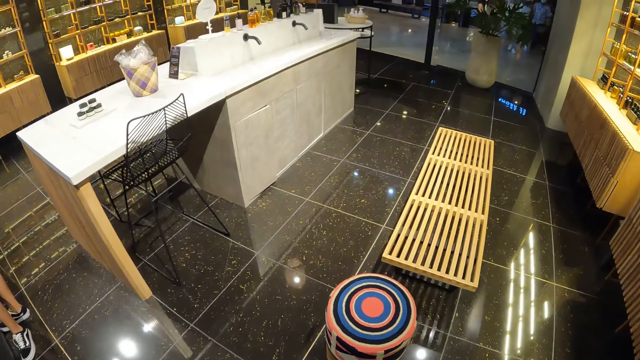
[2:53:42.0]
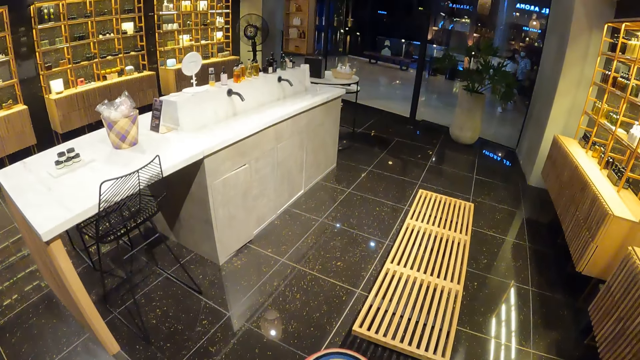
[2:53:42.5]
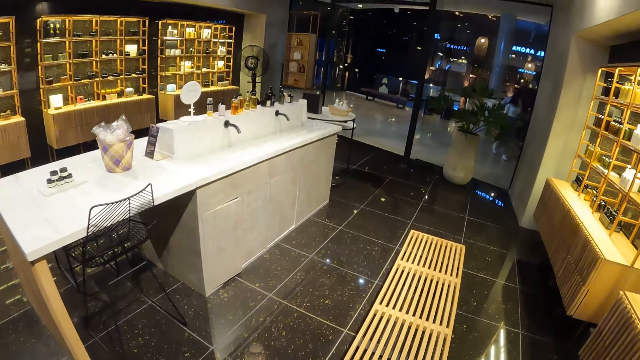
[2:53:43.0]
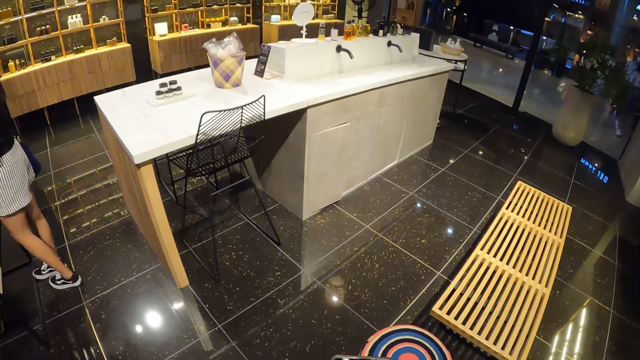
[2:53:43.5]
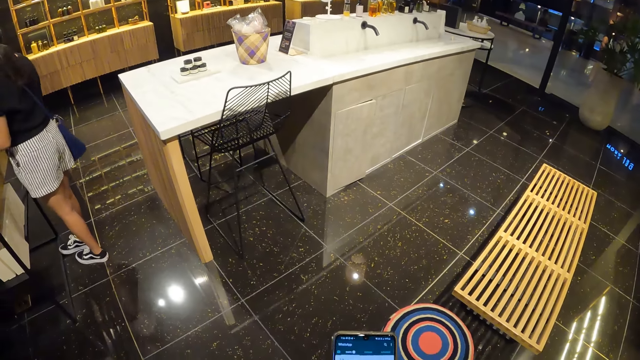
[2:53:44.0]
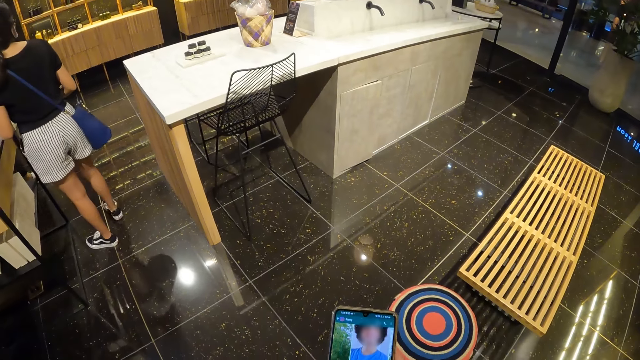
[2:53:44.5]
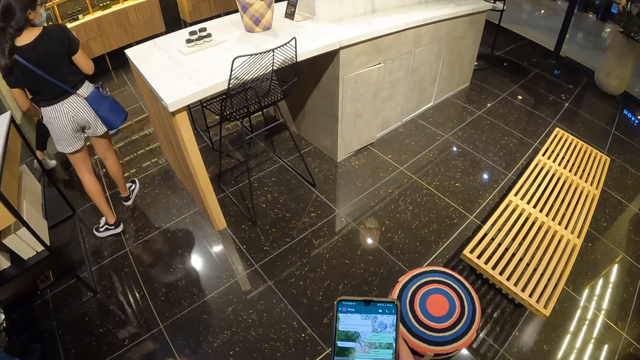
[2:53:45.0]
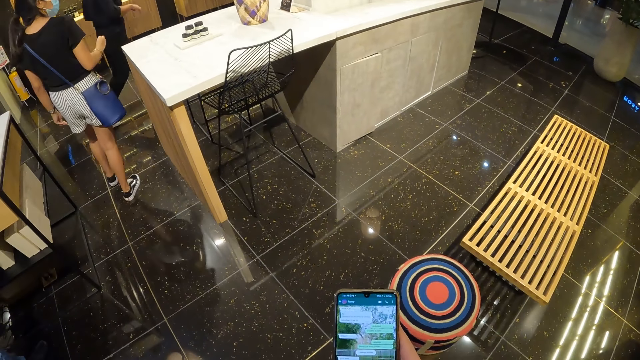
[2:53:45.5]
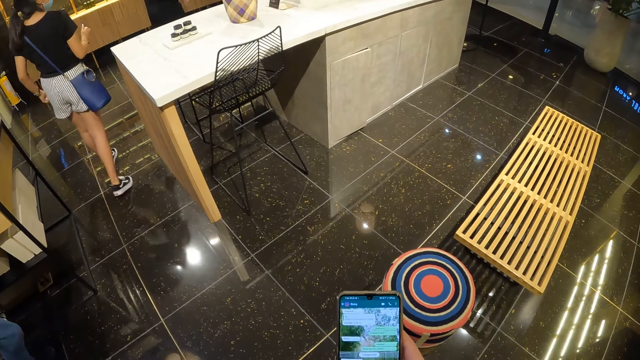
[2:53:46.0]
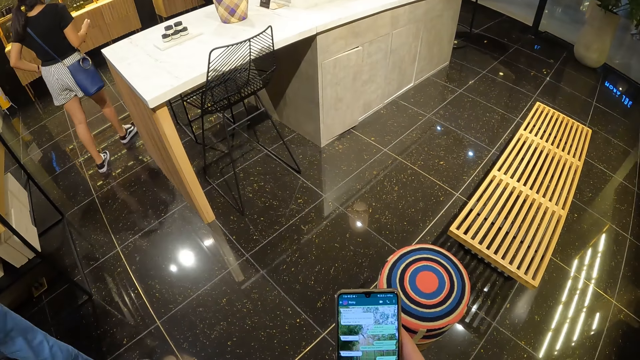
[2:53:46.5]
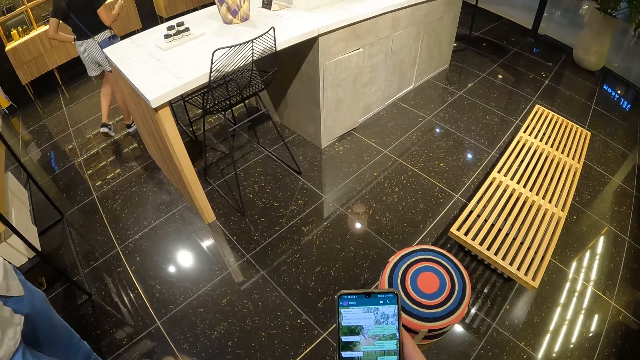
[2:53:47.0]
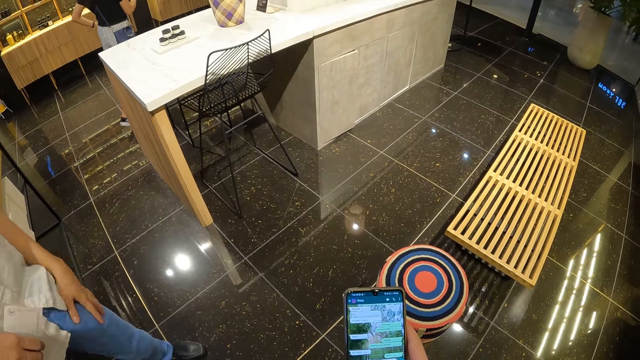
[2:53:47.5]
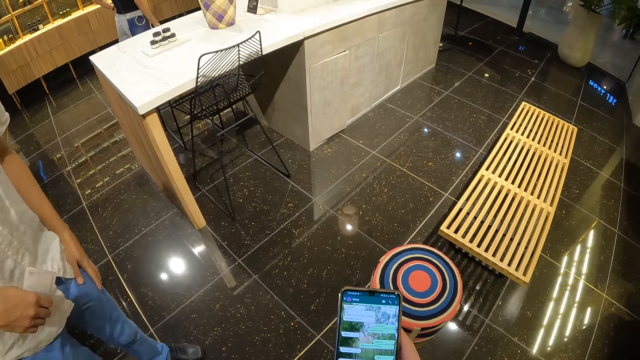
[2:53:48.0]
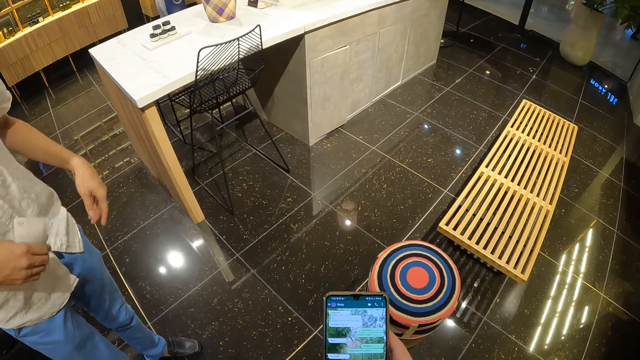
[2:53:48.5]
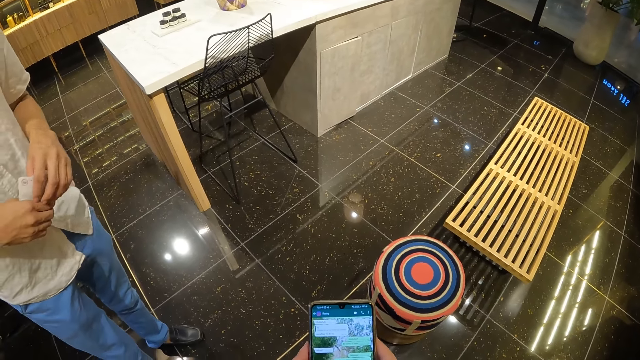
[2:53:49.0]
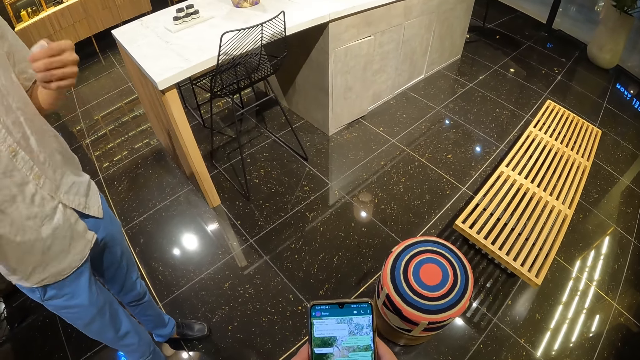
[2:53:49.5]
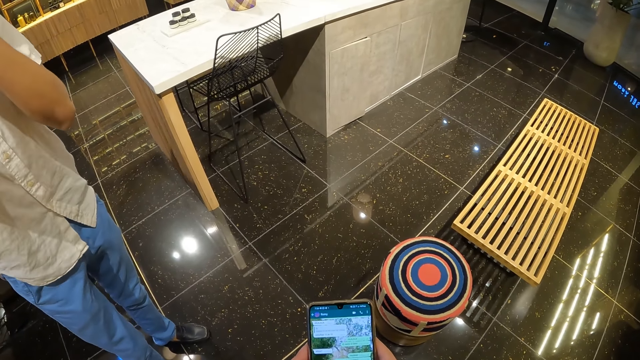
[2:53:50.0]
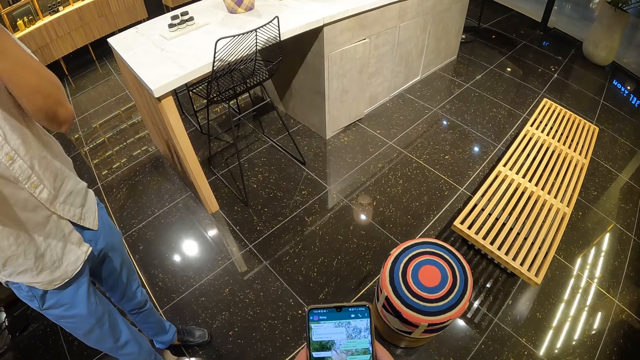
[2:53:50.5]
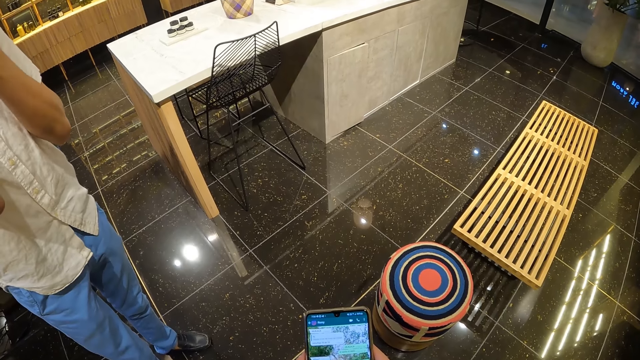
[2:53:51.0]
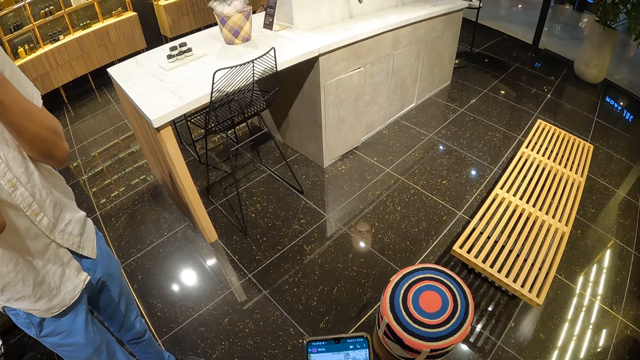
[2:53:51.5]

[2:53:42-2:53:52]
The camera wearer walks around. They use the phone. A man touches his pocket with his left hand. He passes money from his right hand to his left hand.

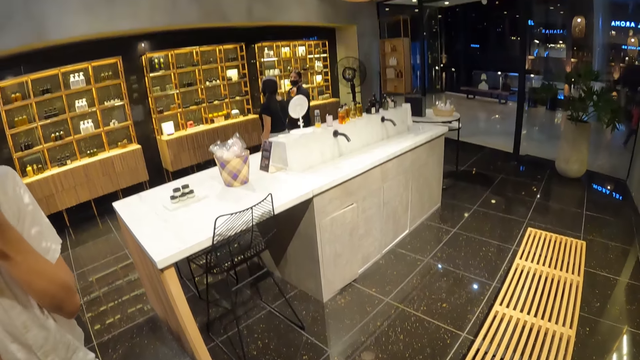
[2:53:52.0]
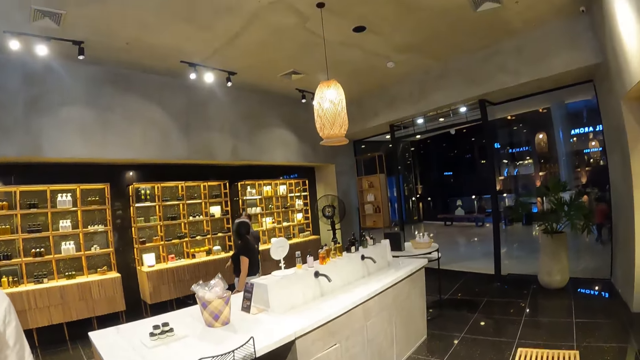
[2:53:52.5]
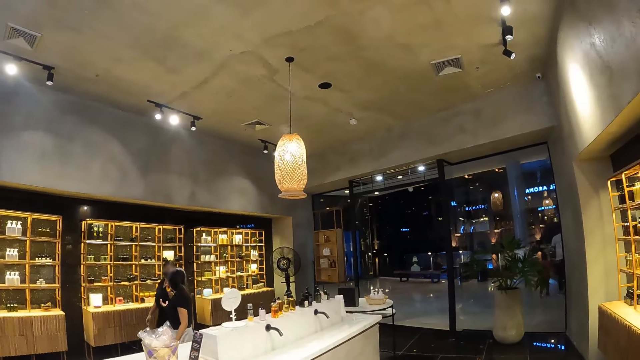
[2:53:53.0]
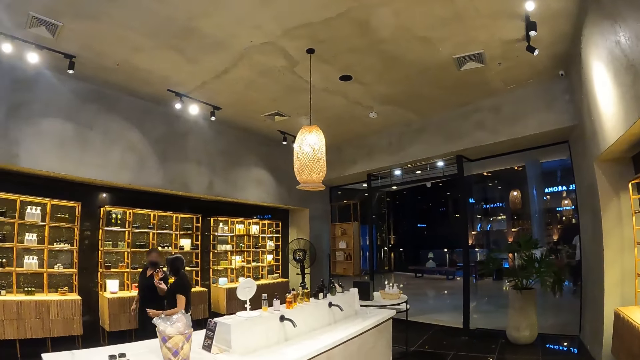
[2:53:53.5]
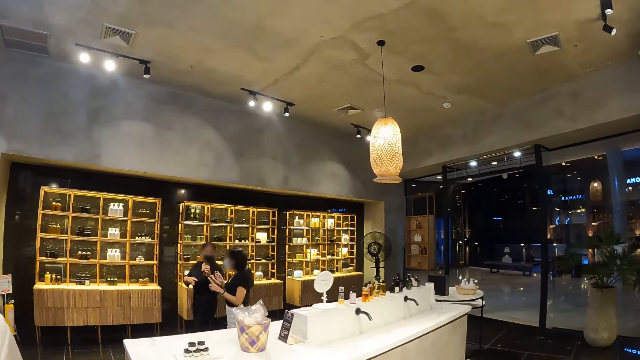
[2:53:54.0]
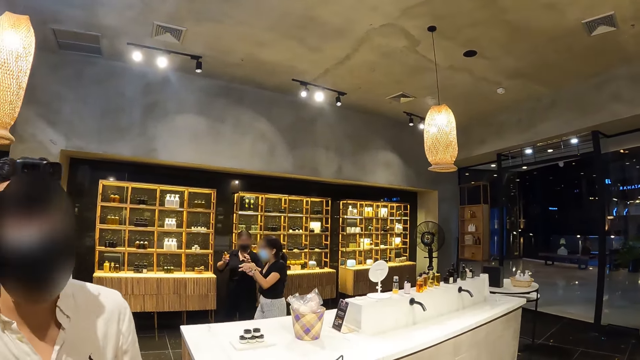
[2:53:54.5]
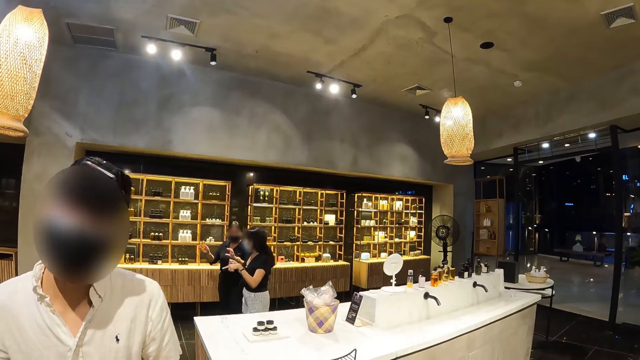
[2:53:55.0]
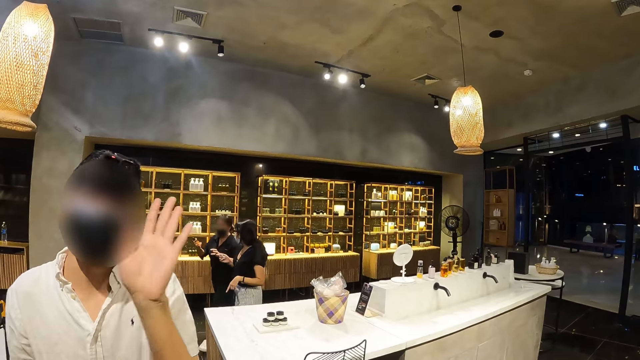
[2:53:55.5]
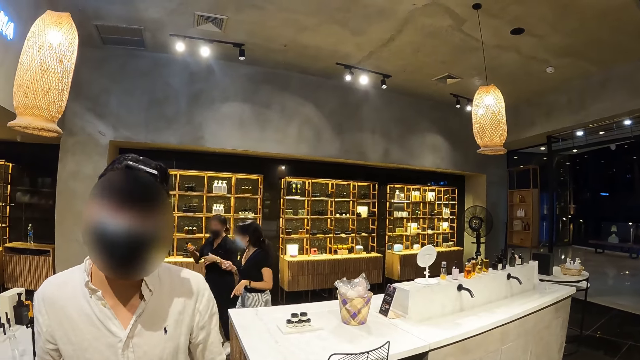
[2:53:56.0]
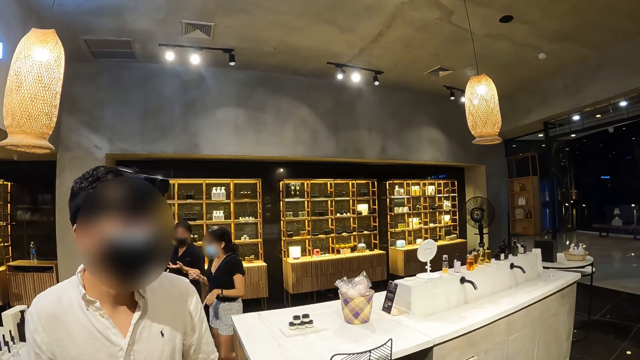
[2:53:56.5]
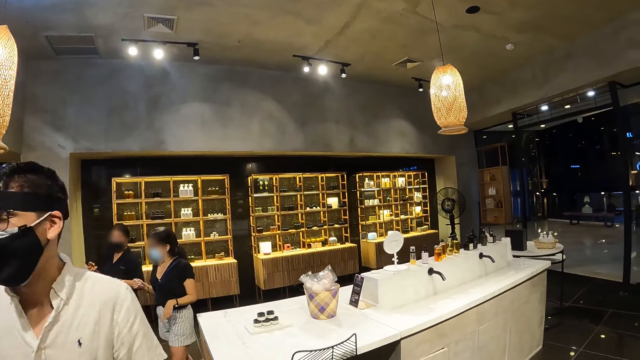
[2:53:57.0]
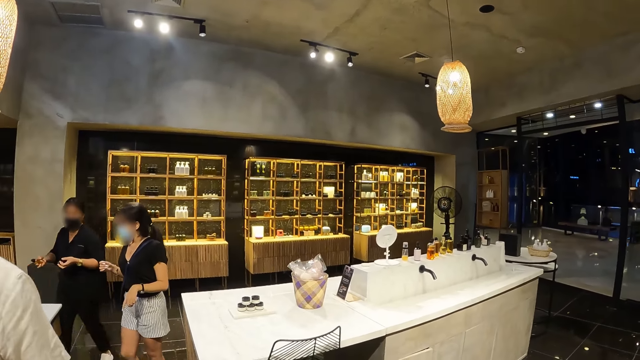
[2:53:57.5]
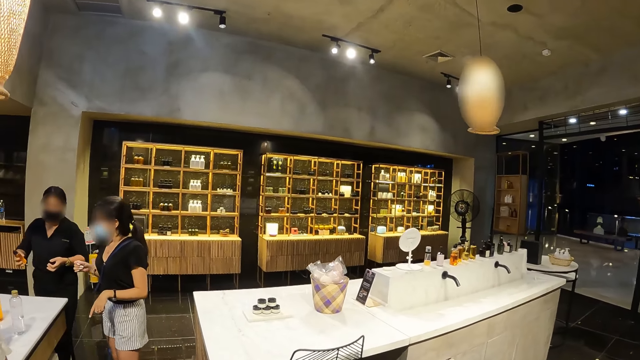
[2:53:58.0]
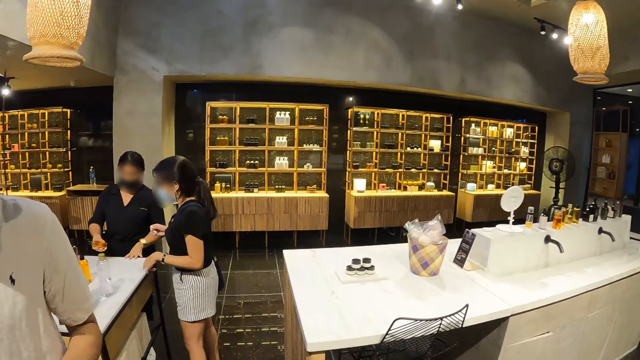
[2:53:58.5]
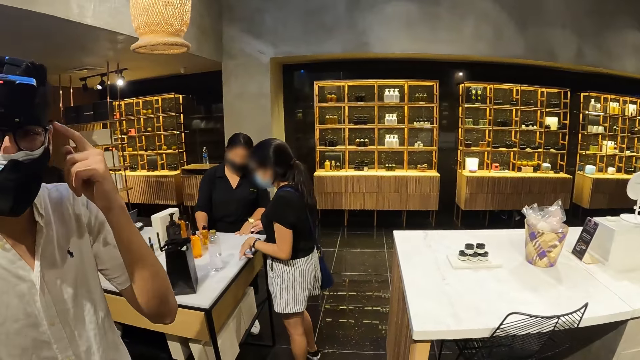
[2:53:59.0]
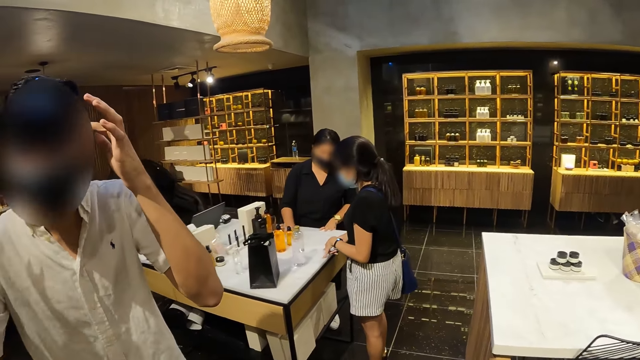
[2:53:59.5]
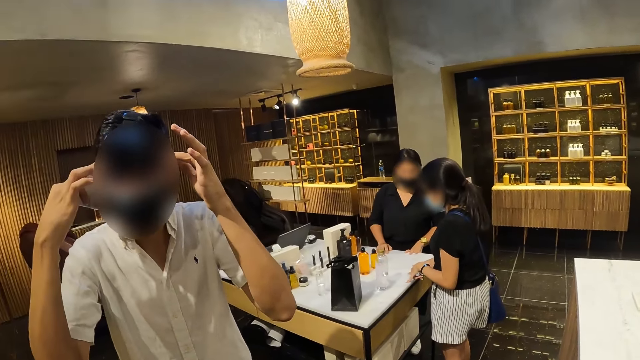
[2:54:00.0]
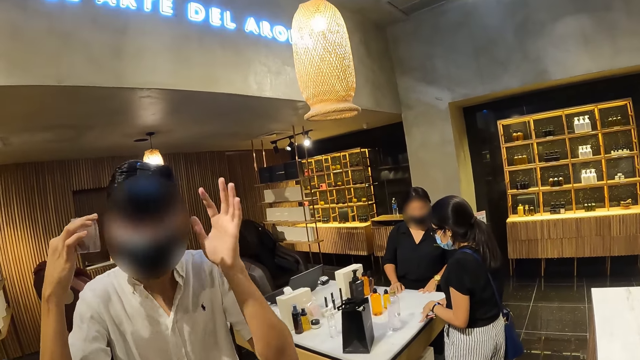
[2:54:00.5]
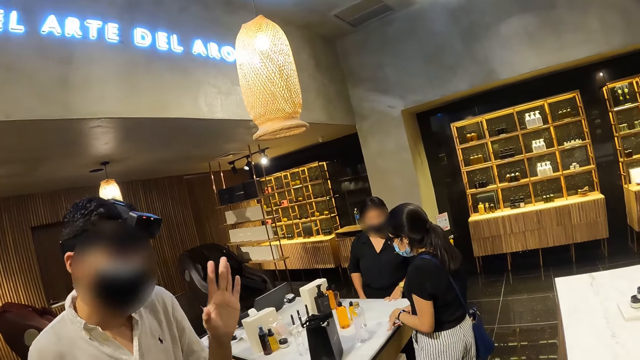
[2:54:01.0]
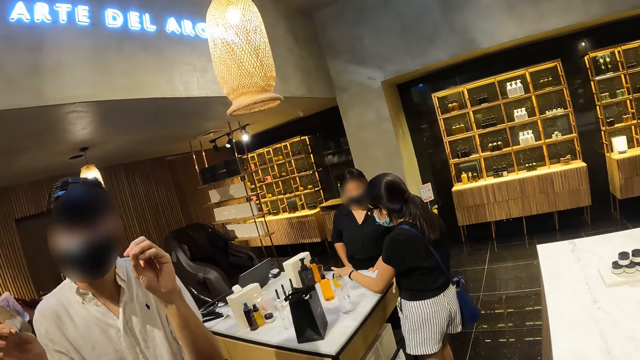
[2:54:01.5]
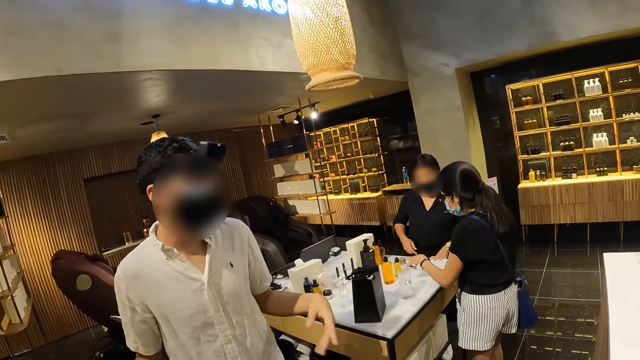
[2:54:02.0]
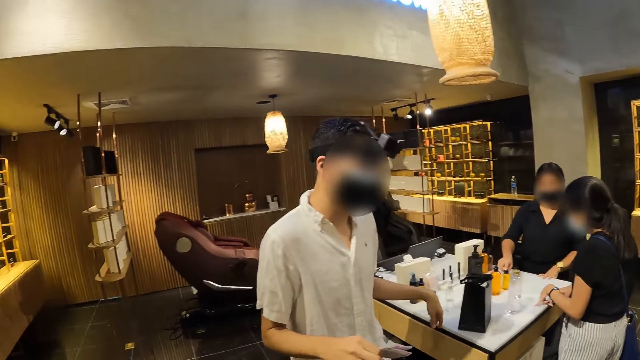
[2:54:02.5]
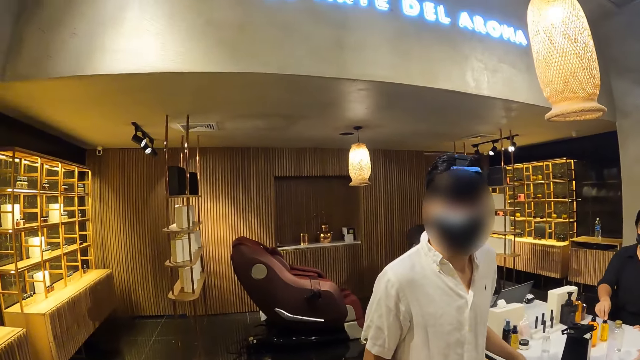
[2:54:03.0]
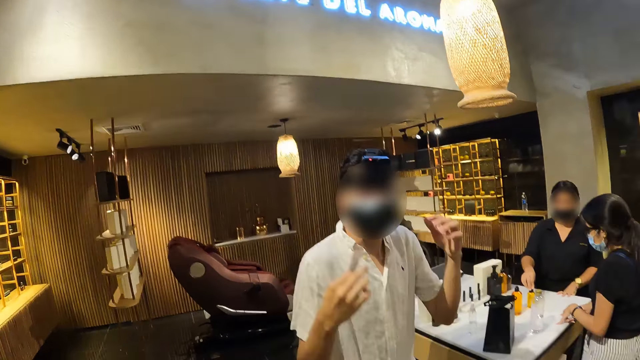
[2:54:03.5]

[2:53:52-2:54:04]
A woman interacts with another woman. The first woman passes a bottle of perfume from her left hand to her right hand. The camera wearer interacts with a man. The first woman drops the bottle of perfume on the table with her right hand. The man touches his head with his left index finger. The camera wearer looks around. The man touches his head with his right ring finger. The other woman touches the bottle of perfume on the table with her left index finger. The first woman touches the bottle of perfume on the table with her right index finger.
